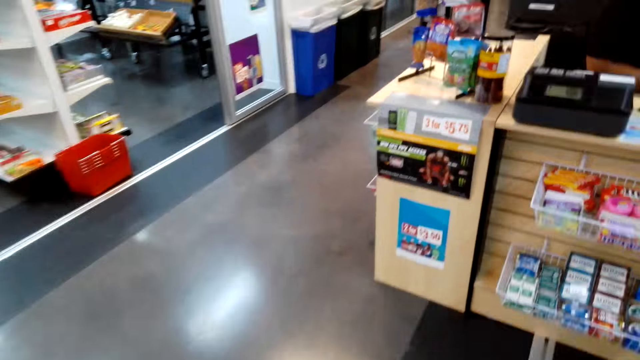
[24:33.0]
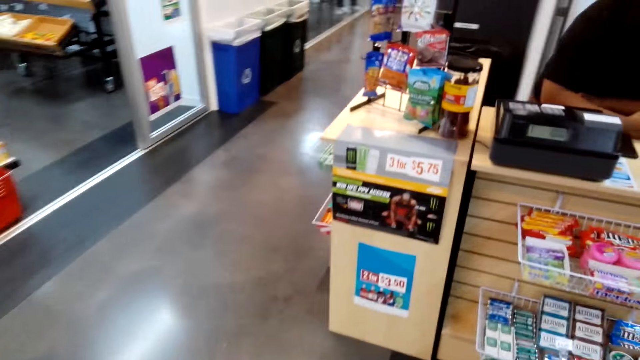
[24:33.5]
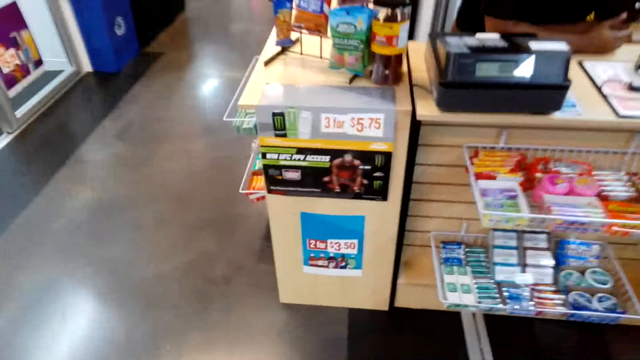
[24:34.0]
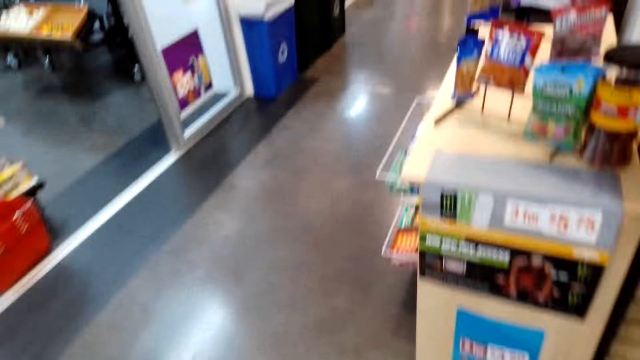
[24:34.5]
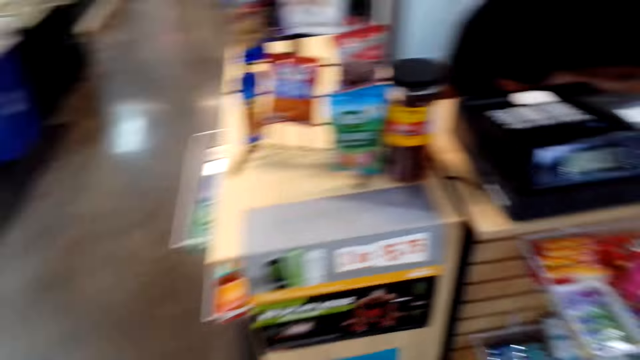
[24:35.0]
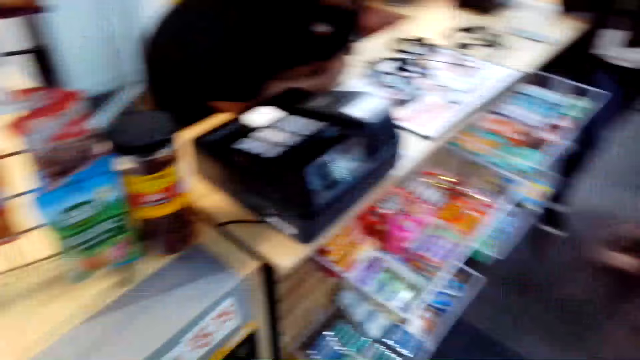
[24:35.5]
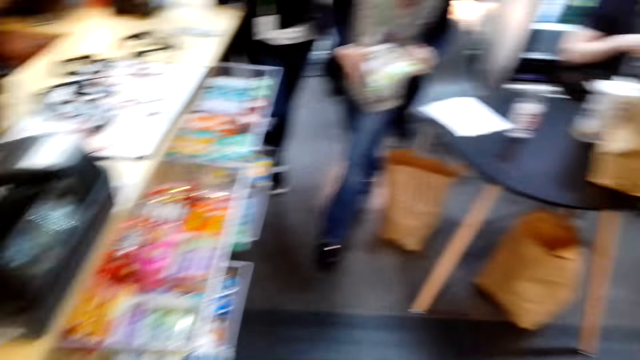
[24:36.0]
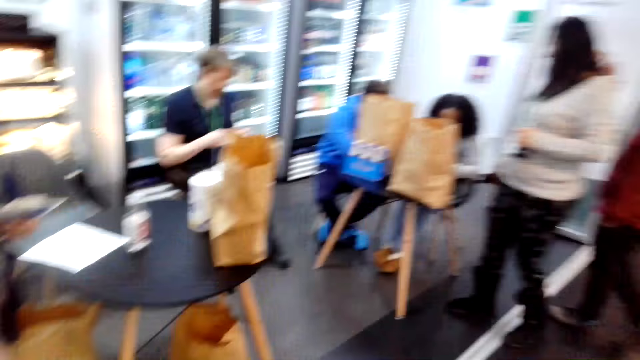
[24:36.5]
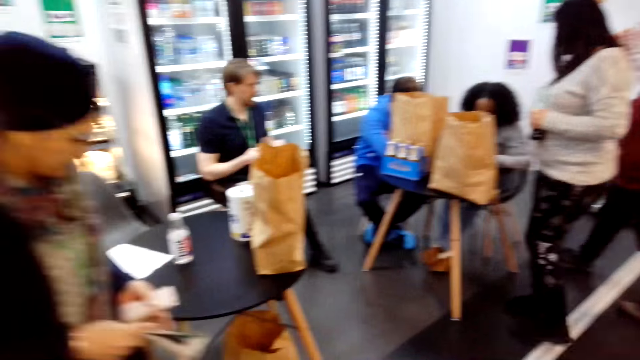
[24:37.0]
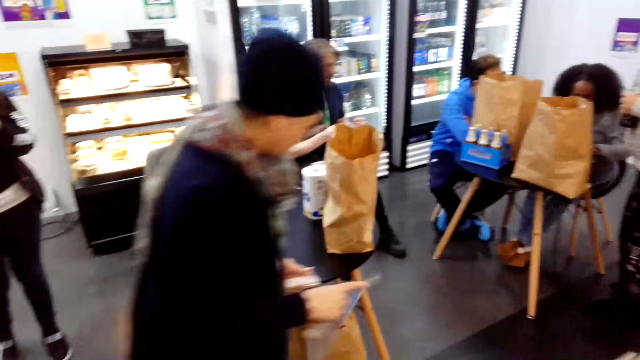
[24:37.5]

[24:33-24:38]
The camera wearer walks around the shop.
